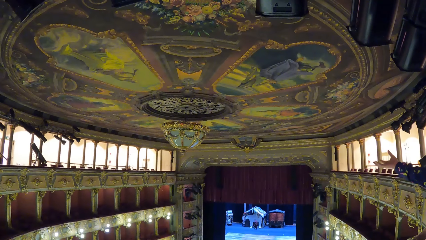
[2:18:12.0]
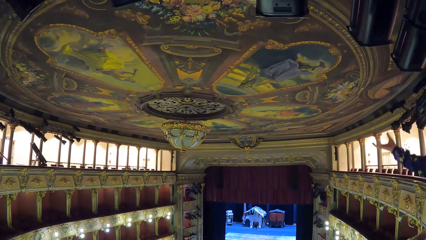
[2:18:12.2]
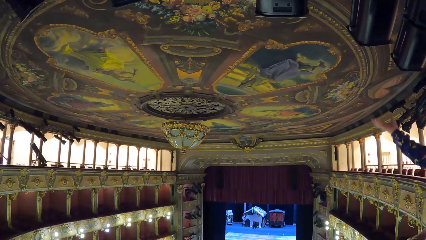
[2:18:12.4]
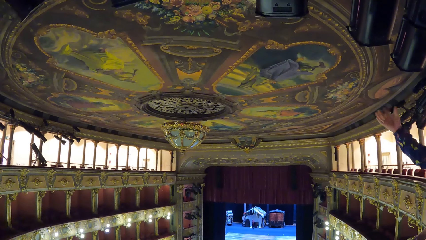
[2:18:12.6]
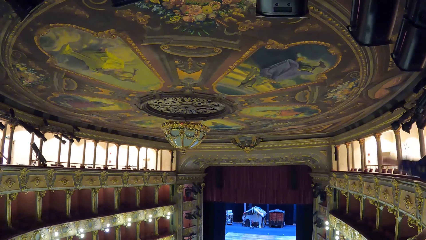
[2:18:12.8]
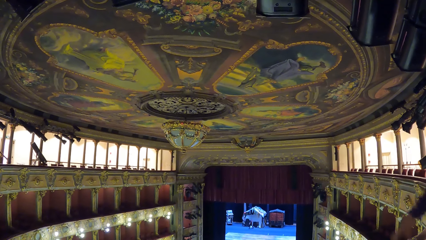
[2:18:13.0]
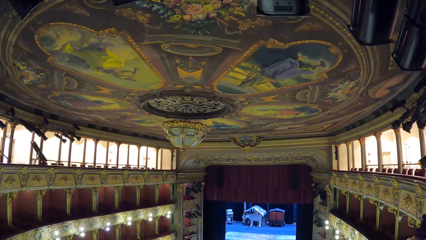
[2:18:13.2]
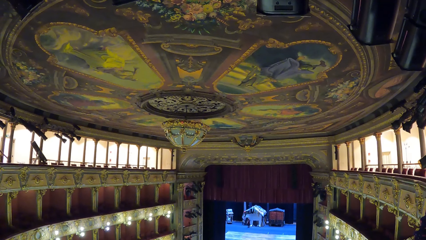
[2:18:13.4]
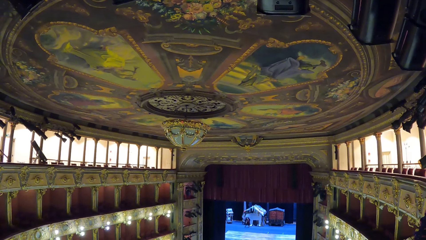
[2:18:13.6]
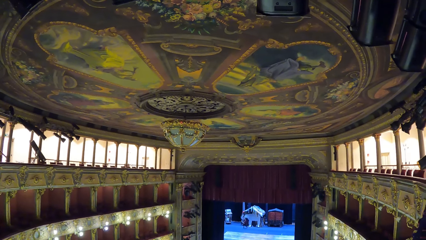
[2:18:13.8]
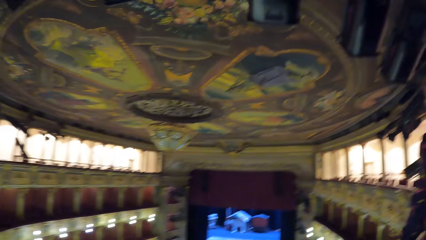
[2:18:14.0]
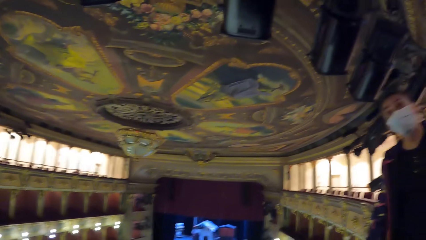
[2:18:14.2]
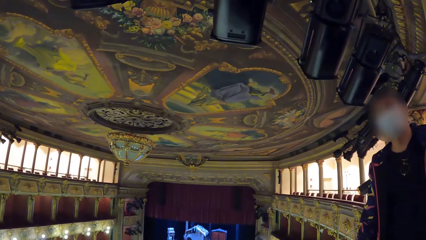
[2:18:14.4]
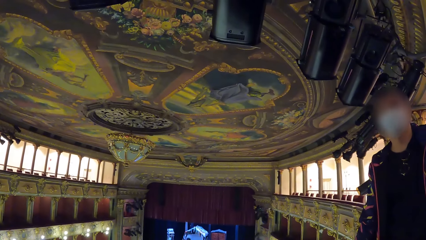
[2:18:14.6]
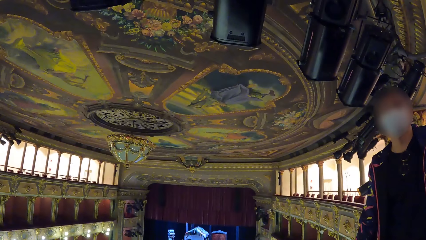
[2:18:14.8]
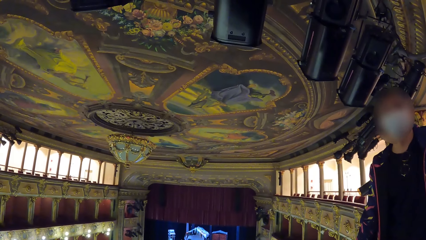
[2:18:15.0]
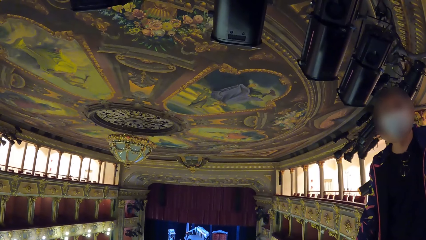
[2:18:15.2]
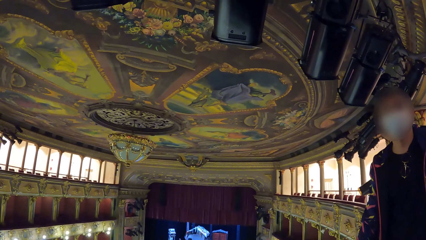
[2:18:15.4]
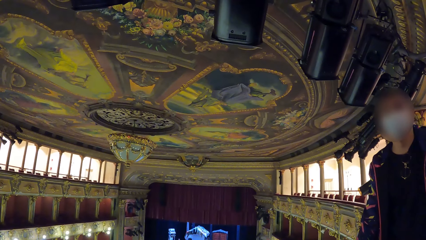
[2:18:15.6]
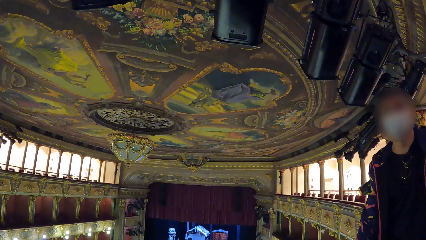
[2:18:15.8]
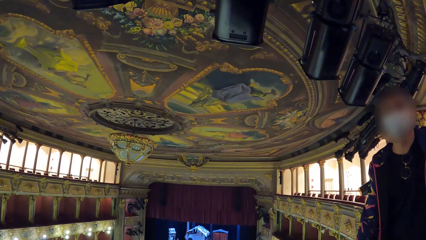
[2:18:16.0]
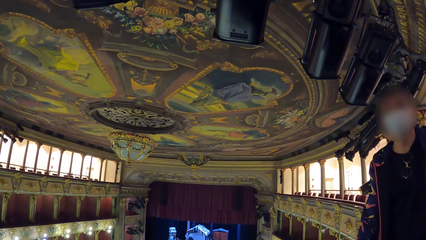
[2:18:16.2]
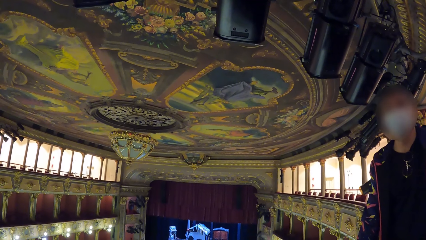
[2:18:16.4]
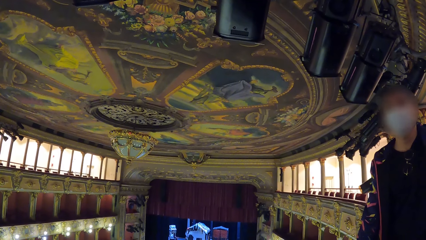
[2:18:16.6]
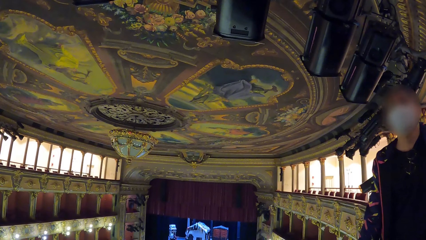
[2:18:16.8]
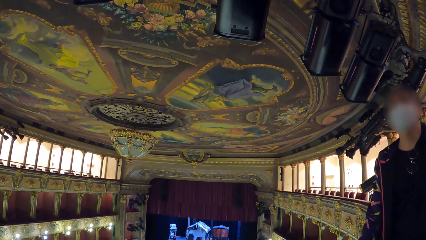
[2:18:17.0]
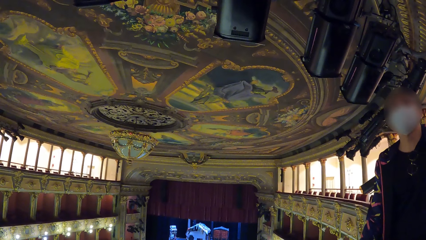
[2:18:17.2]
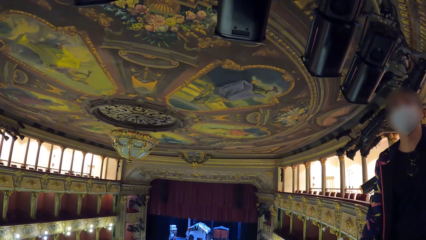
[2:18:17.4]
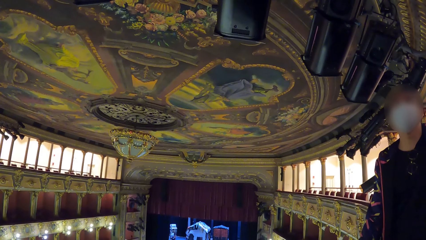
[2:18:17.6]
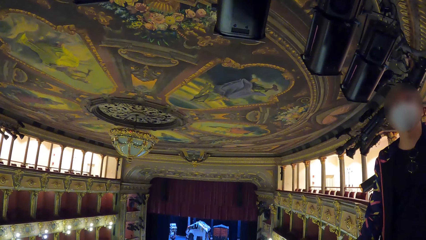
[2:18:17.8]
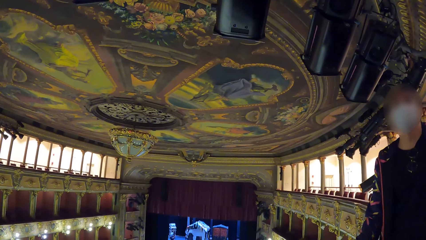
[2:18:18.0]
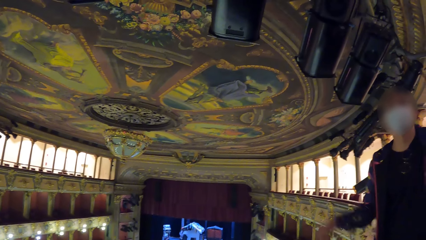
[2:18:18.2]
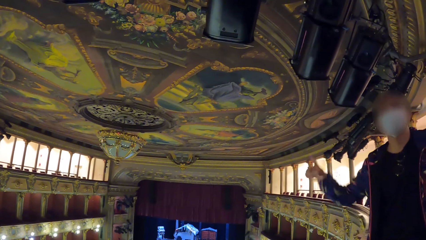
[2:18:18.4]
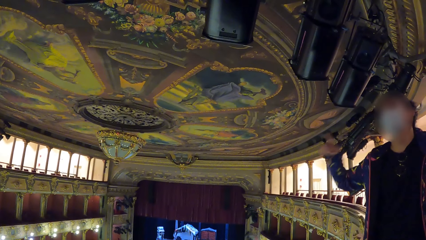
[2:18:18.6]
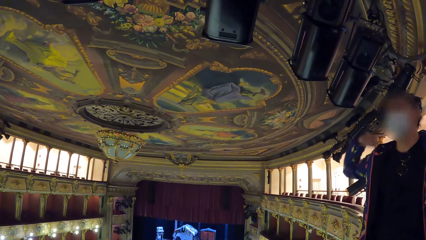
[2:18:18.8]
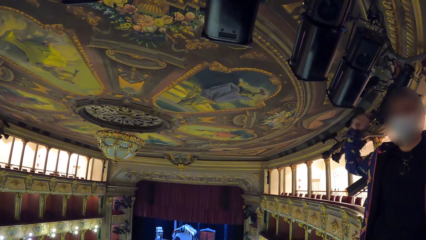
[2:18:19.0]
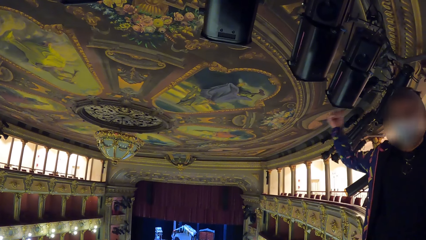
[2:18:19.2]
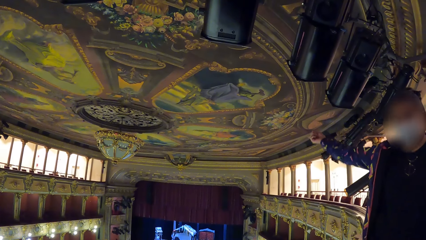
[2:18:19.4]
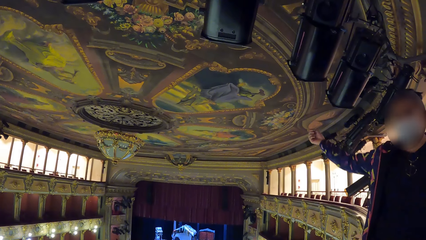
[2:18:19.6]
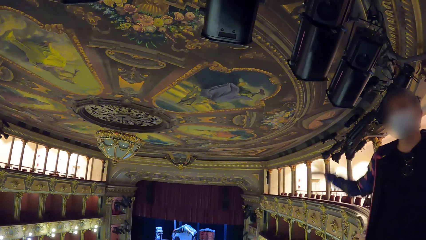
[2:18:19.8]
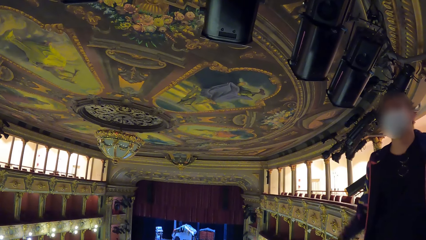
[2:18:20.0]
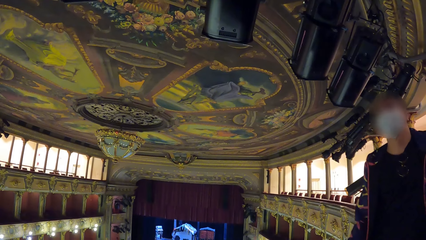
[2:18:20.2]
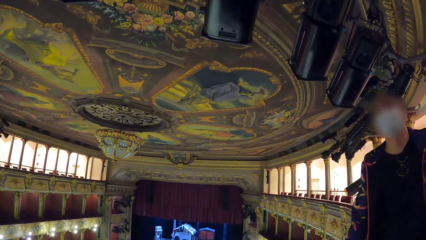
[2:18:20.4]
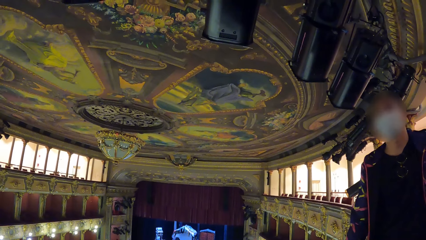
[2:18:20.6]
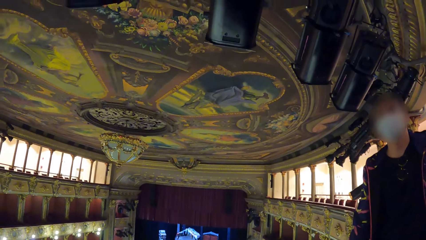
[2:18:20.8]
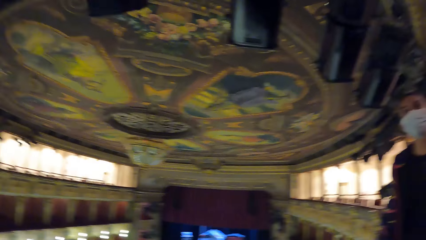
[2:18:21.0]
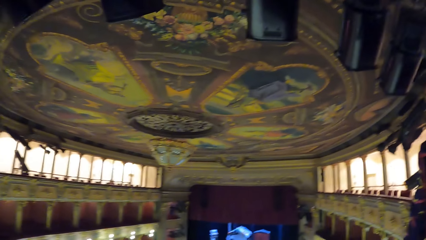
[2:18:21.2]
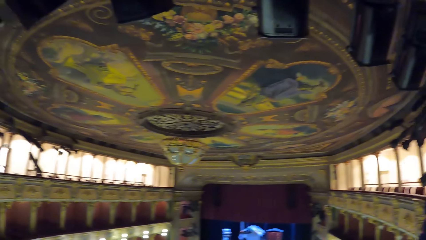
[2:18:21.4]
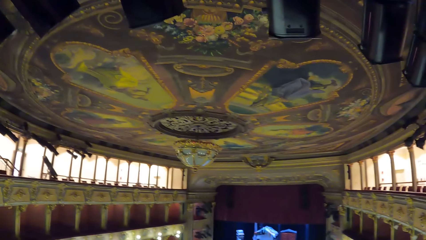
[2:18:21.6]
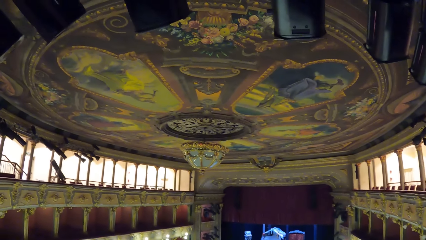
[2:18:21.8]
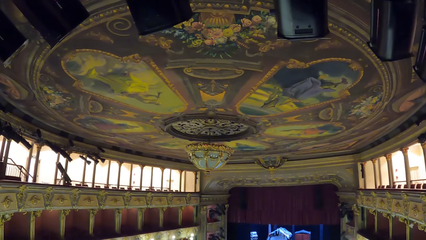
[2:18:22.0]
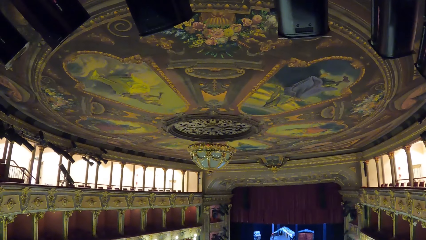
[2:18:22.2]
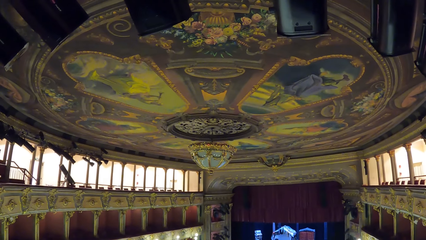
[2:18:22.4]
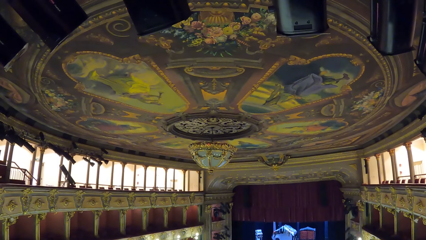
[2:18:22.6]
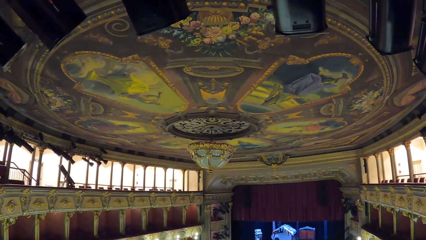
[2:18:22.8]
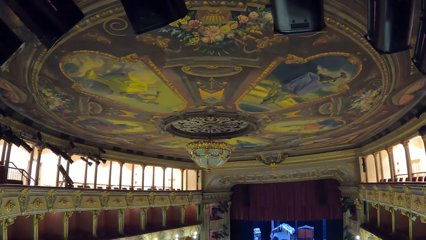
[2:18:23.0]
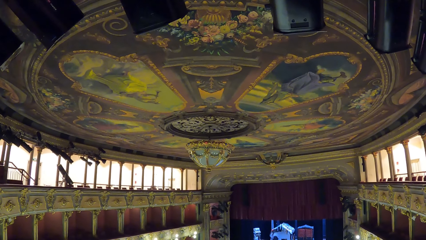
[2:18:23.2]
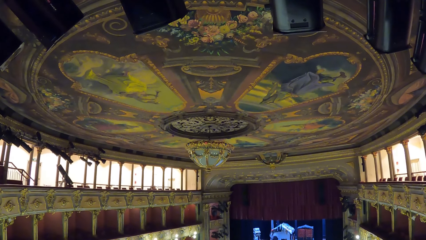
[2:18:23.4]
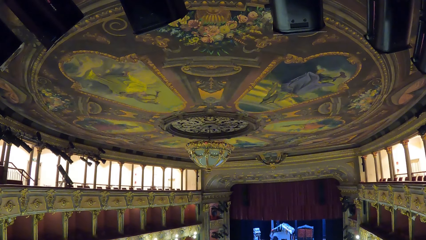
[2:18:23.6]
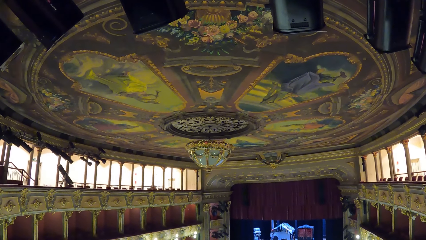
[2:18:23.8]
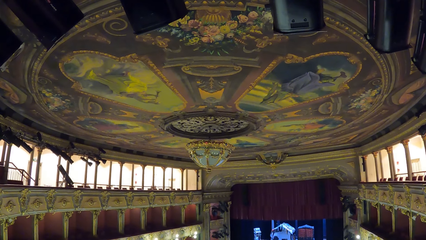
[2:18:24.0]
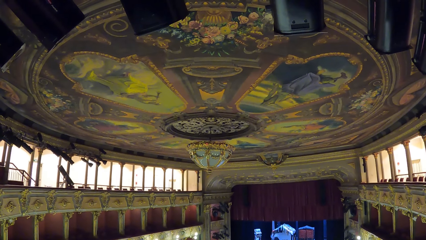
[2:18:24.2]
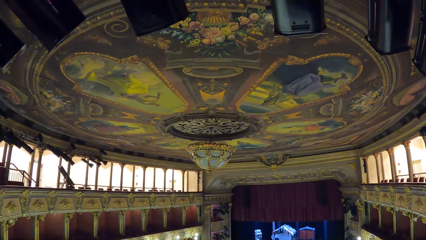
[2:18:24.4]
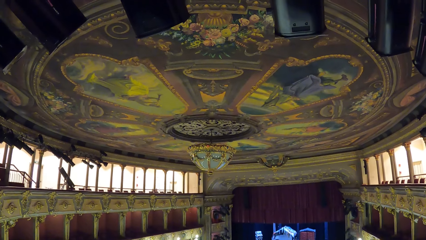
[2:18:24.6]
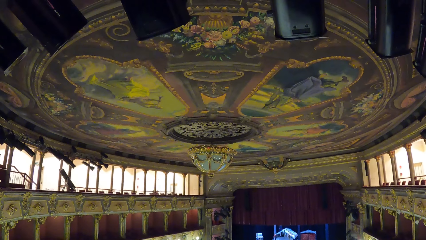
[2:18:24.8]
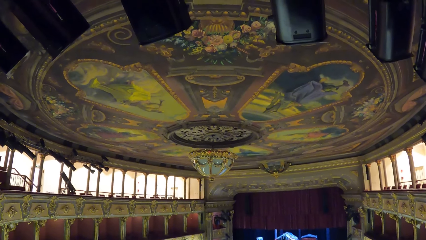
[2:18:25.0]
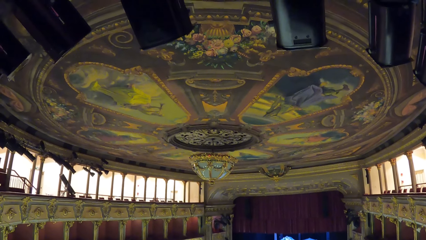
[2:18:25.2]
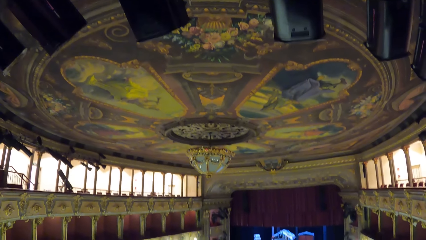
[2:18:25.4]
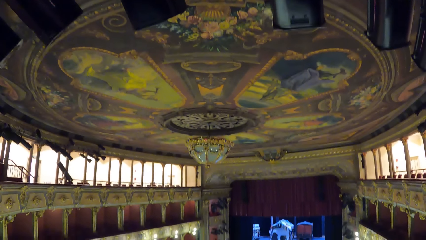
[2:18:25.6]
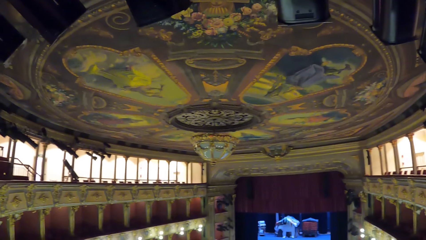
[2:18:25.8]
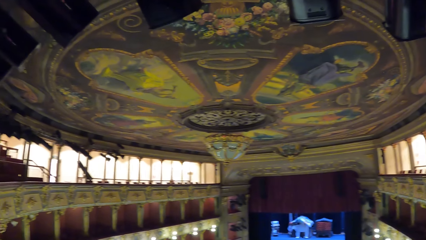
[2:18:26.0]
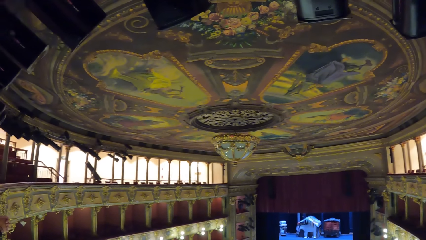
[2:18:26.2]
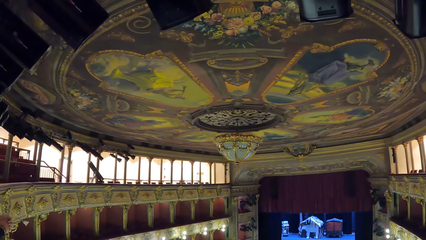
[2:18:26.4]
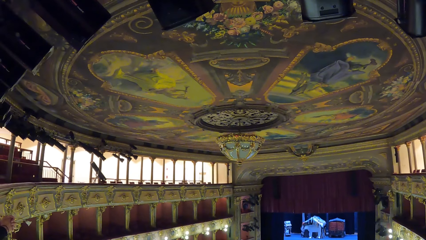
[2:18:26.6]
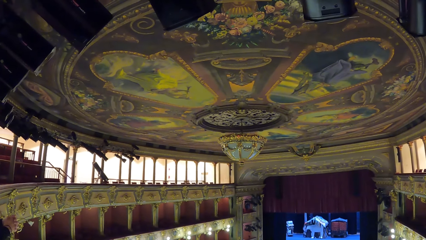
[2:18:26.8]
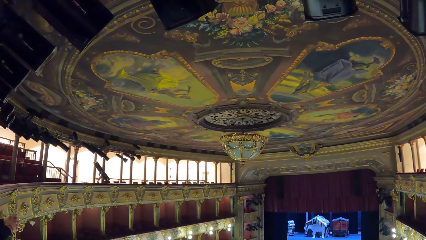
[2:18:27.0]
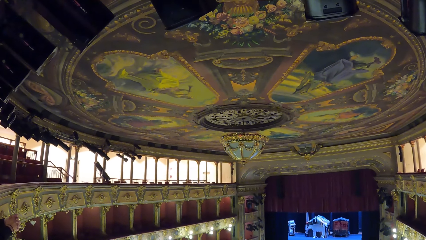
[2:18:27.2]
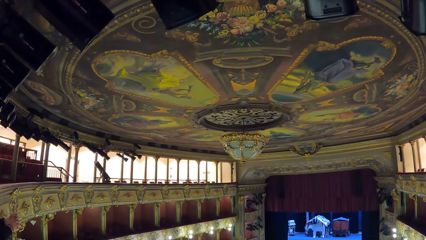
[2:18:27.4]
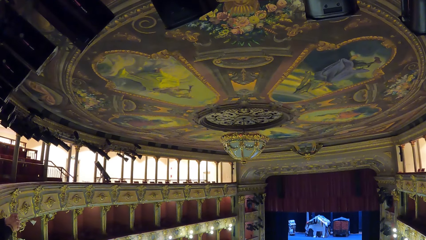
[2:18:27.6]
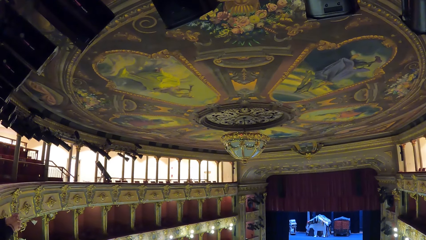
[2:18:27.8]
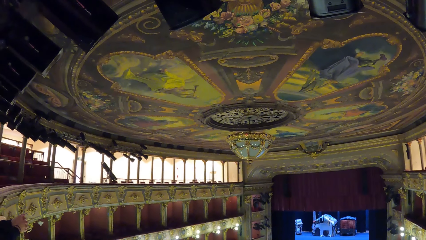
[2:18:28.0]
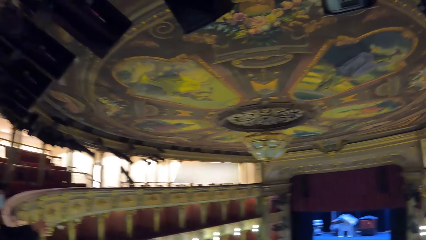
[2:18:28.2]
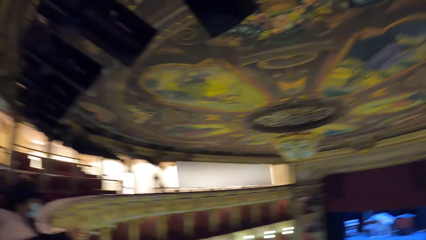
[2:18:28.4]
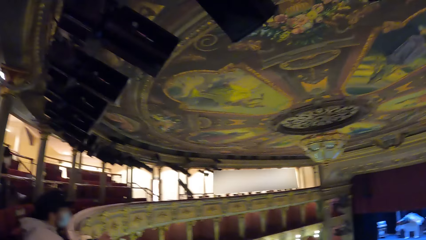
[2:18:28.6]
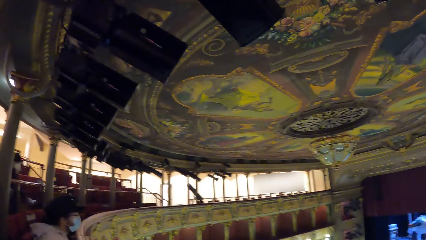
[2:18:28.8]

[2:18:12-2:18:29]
A man puts the hand down and talks to the camera wearer. The man lifts up the hand and talks to the camera wearer. The camera wearer moves around the room.
